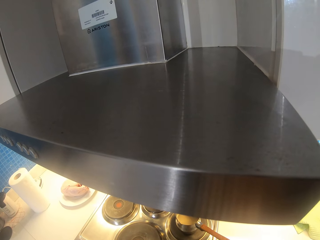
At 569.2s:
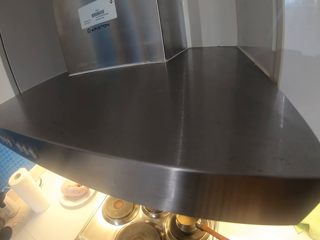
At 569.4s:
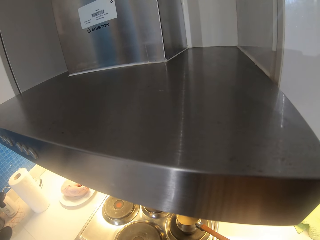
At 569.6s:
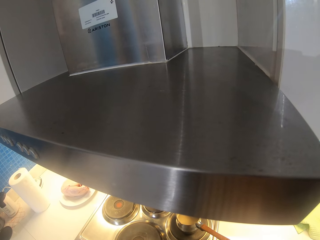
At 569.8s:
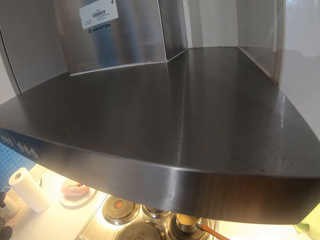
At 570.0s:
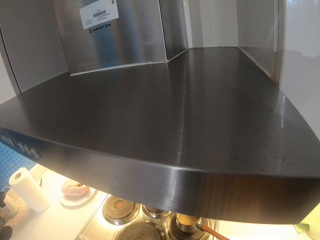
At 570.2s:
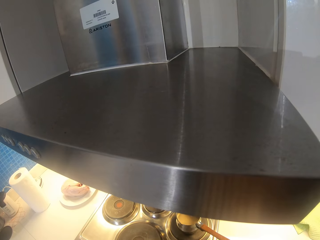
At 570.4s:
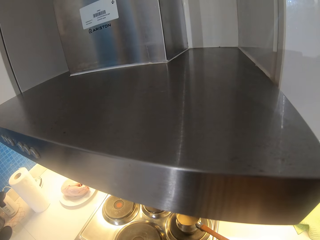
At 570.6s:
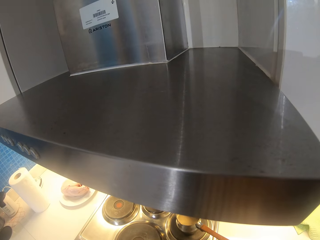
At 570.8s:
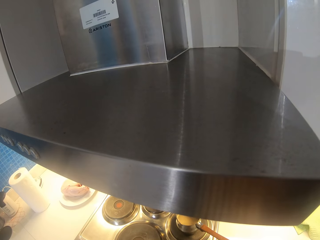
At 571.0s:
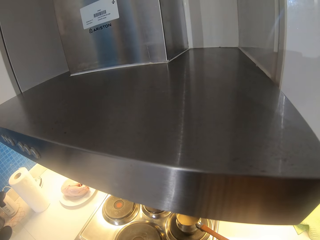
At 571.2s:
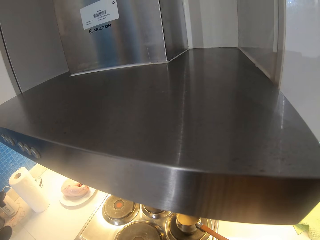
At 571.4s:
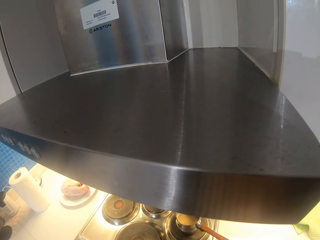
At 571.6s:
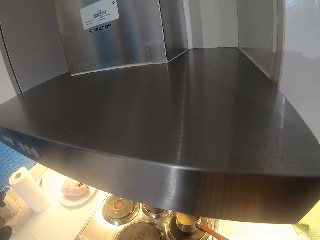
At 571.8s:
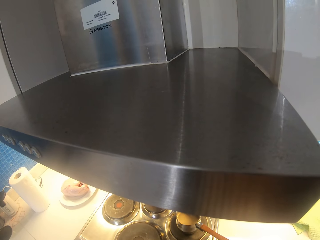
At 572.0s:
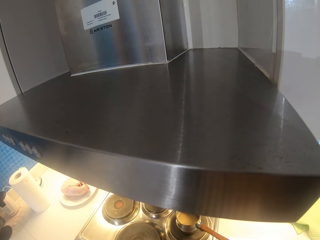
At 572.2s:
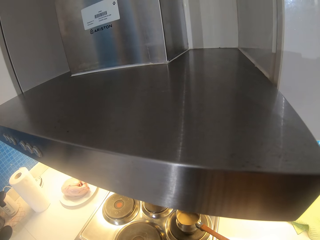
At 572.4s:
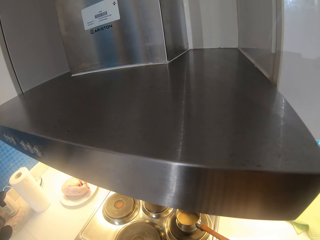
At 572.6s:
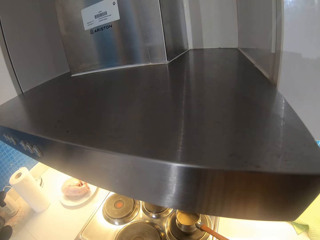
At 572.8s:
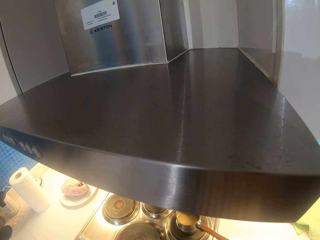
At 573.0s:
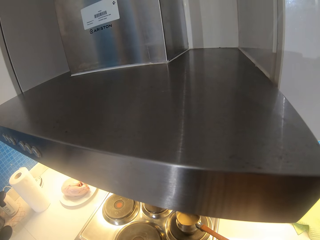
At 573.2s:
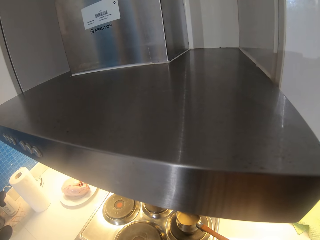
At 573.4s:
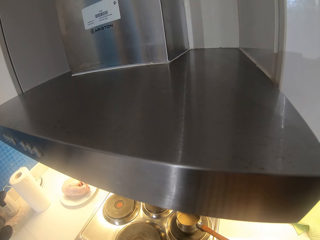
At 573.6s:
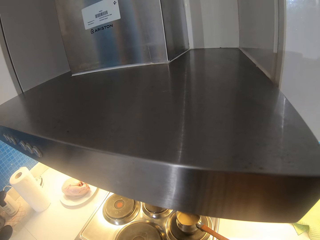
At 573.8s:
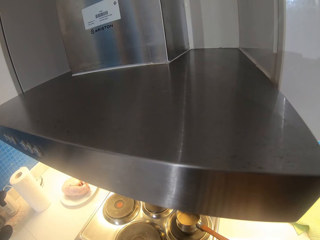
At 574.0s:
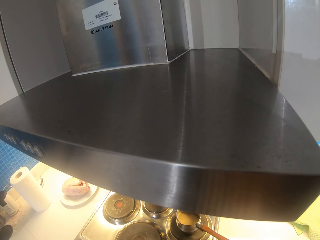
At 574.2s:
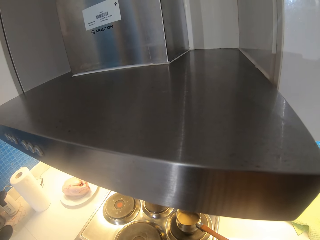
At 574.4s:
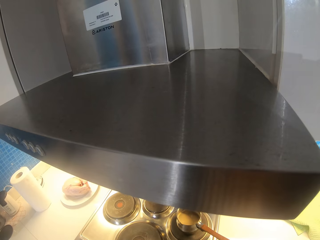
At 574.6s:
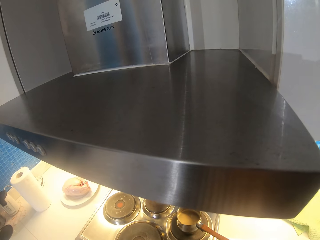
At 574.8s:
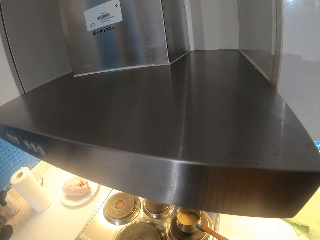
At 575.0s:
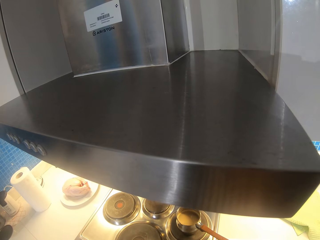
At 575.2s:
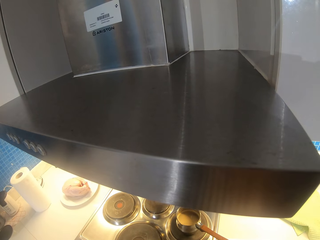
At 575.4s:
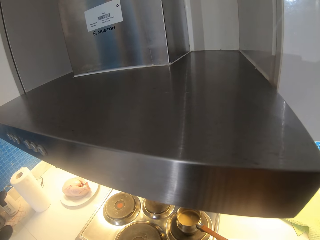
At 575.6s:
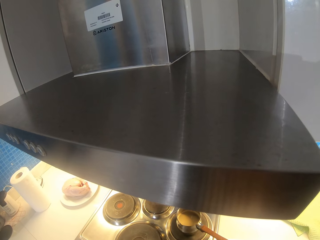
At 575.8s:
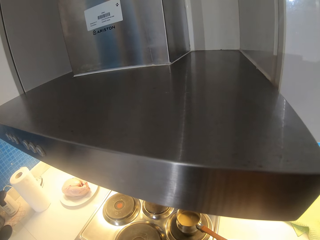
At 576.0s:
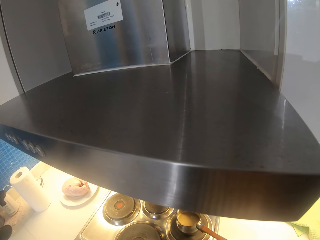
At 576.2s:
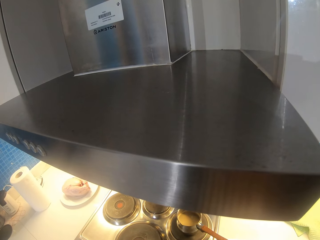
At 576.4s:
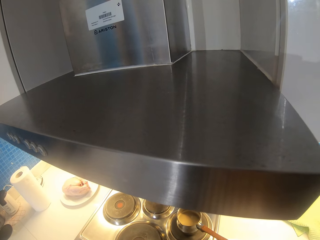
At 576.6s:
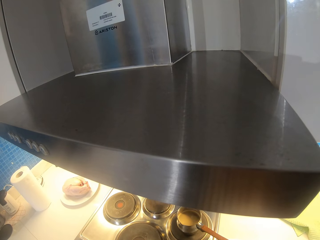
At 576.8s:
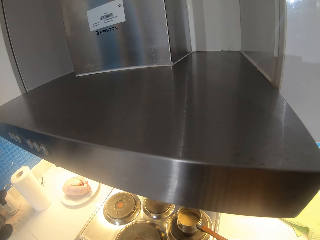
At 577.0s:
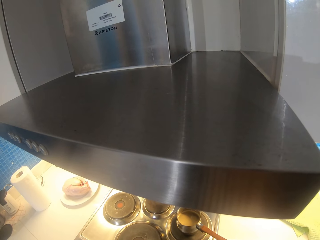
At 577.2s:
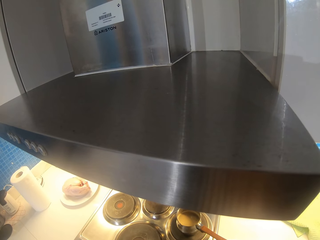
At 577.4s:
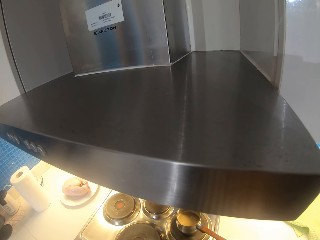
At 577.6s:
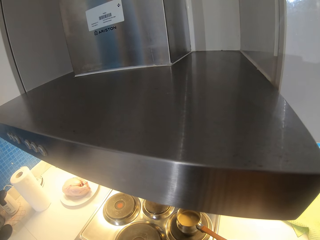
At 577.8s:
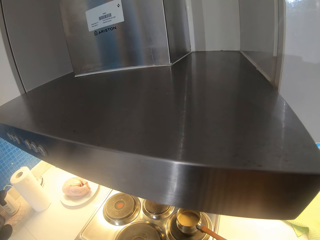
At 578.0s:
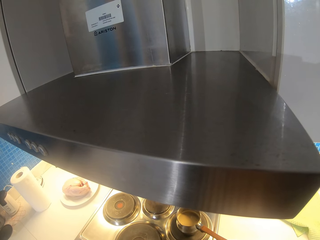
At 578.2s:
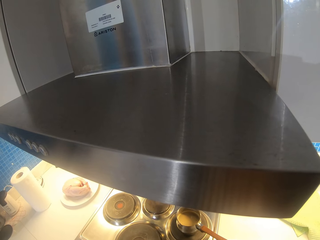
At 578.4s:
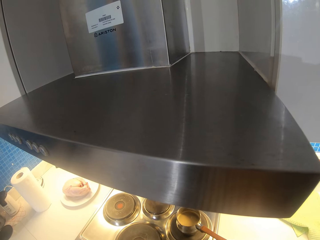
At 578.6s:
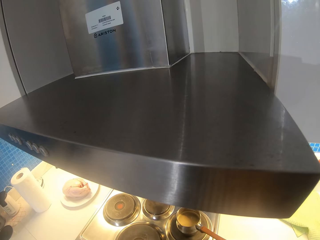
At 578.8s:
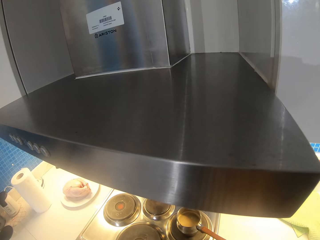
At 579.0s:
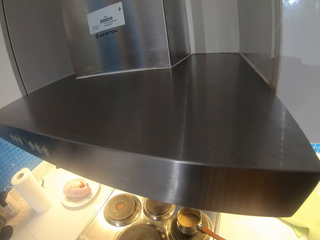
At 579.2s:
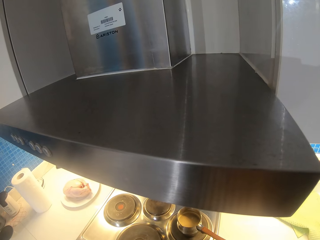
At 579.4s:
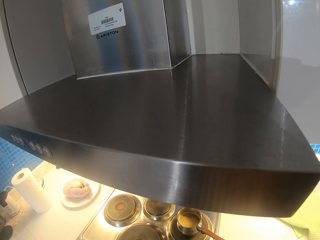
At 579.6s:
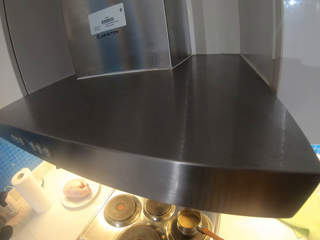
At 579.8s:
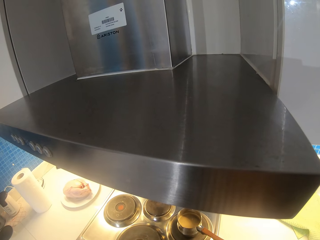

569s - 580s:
The camera wearer stands in the kitchen.

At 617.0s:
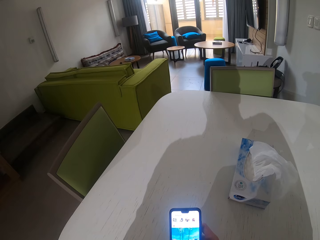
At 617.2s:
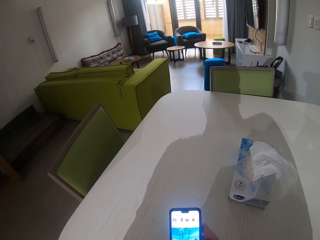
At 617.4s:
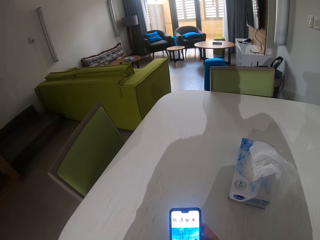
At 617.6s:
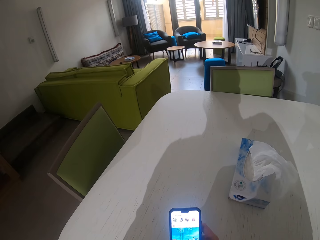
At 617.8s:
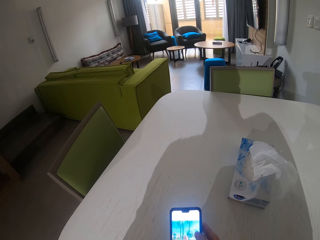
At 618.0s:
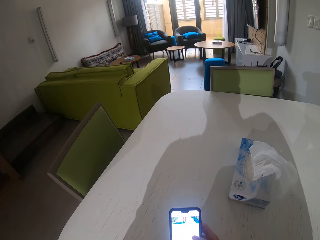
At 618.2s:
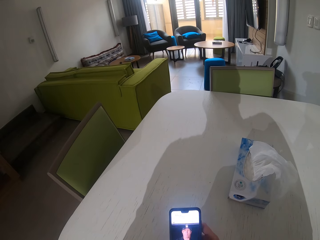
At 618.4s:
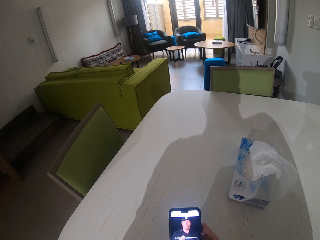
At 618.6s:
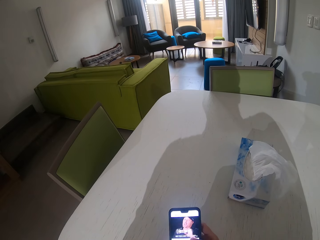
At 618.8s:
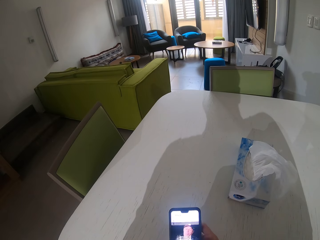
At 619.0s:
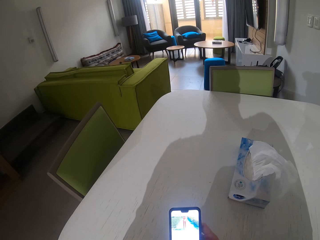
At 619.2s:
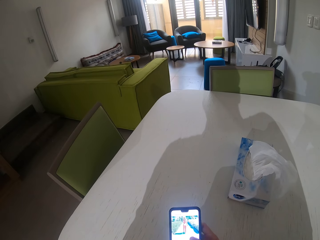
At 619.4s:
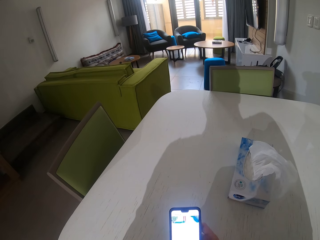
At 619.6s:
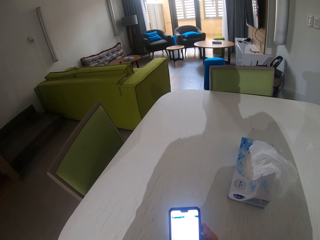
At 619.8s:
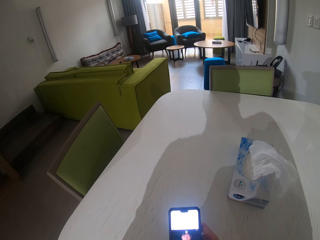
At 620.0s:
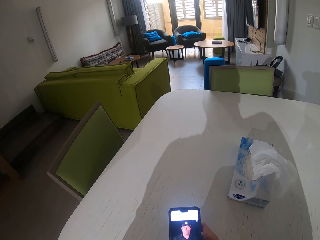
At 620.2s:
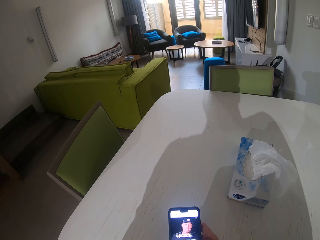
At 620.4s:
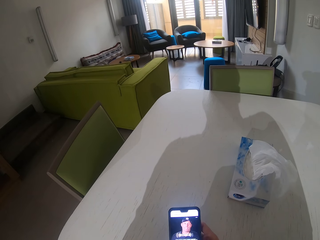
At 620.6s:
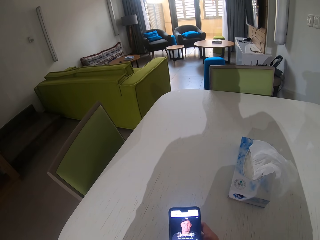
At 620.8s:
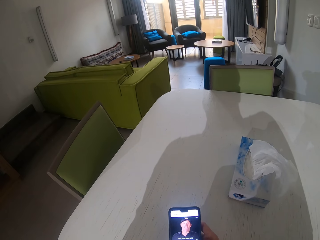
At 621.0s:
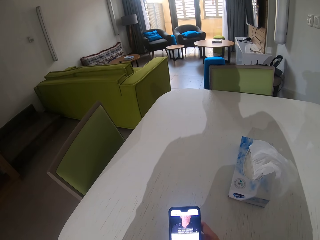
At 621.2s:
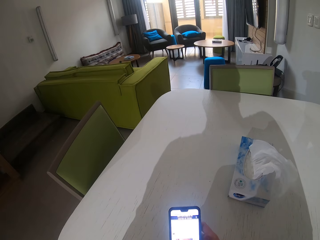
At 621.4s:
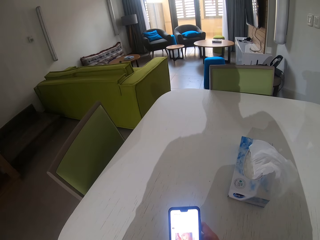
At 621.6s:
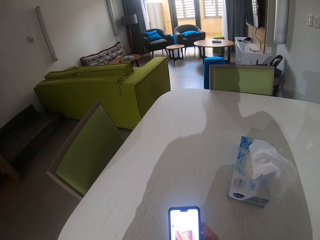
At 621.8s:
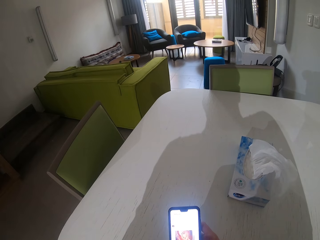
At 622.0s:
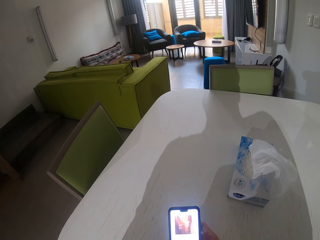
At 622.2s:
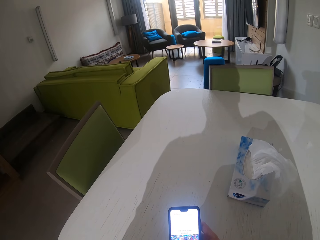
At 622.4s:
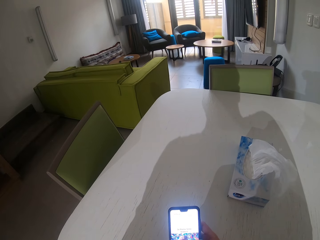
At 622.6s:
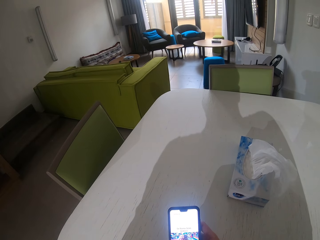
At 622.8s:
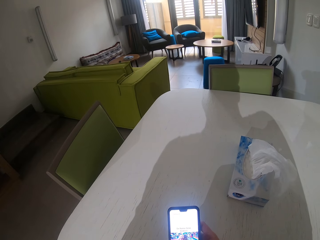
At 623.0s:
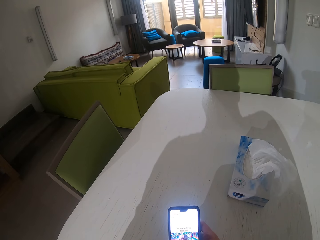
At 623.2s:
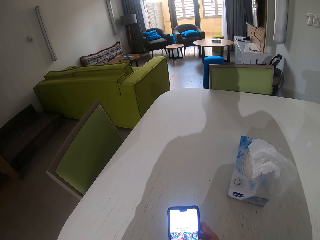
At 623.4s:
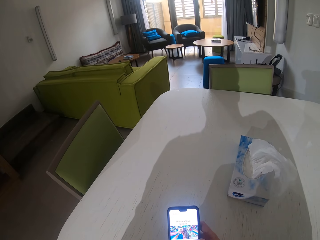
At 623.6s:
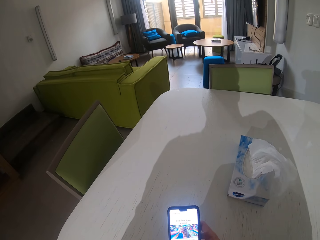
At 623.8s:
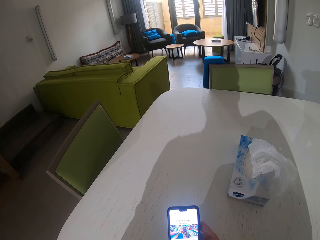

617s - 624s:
The camera wearer scrolls the phone in hand.

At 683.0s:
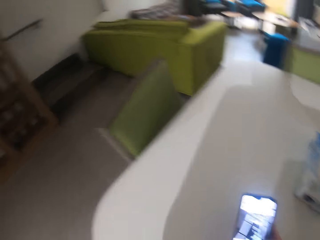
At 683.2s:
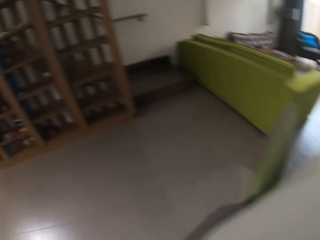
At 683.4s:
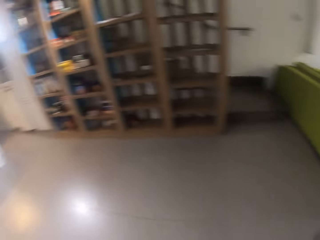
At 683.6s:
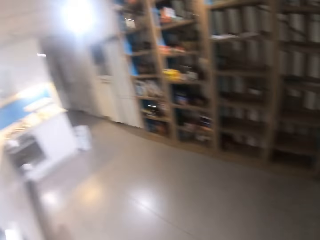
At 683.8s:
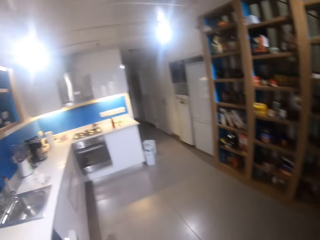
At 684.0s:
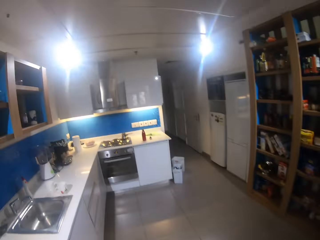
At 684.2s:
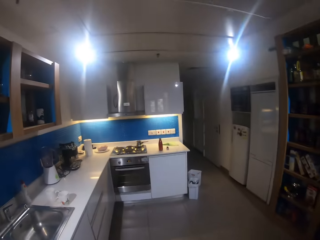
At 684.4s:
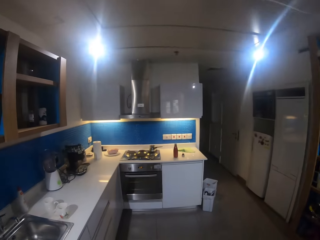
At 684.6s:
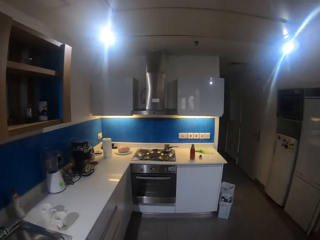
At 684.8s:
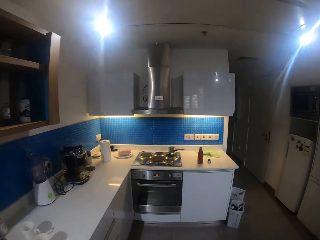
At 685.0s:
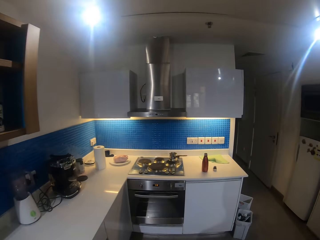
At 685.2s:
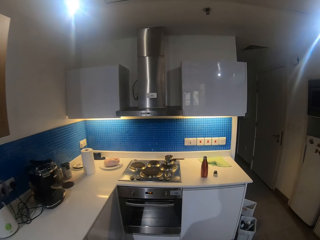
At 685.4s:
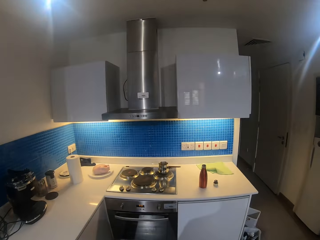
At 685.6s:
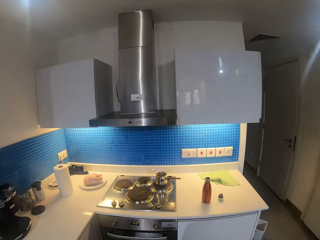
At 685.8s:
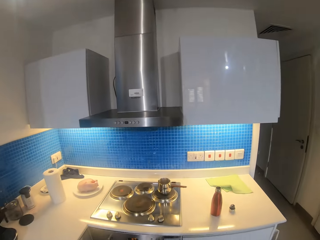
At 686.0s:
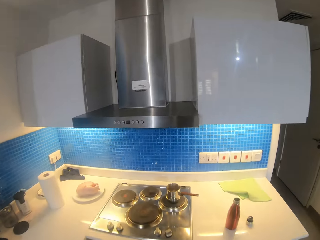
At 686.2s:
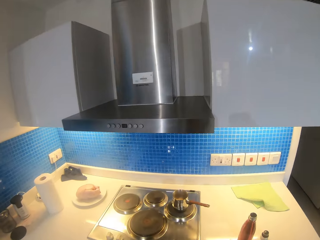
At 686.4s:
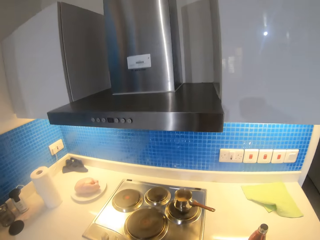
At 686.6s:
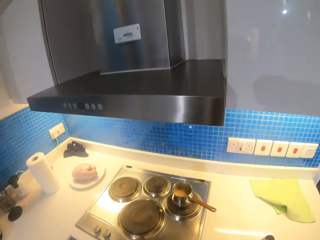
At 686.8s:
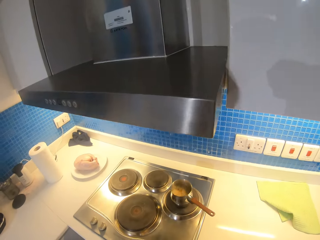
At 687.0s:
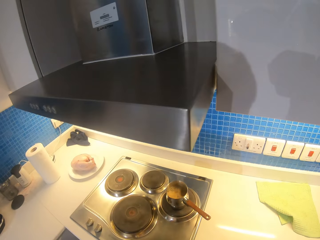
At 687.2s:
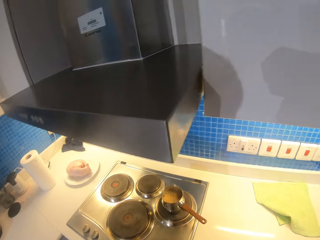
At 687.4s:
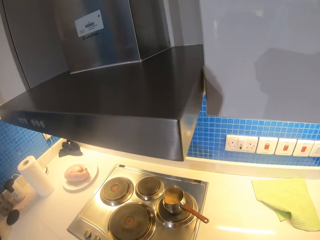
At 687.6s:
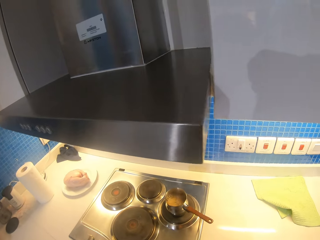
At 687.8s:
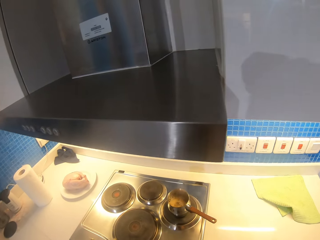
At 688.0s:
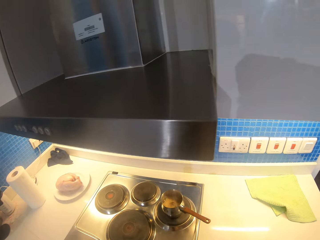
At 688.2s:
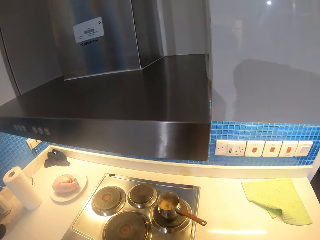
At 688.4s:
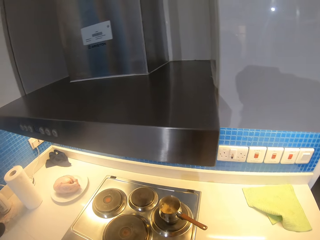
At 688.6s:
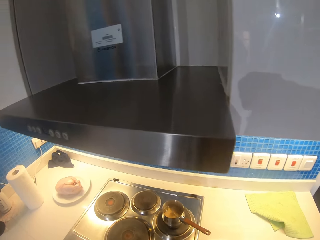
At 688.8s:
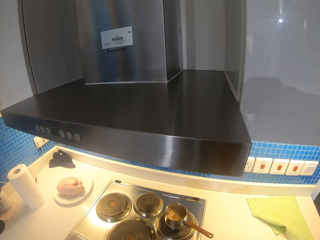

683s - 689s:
The camera wearer turns around the table. They walk to the kitchen.
